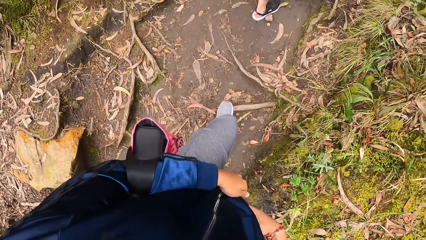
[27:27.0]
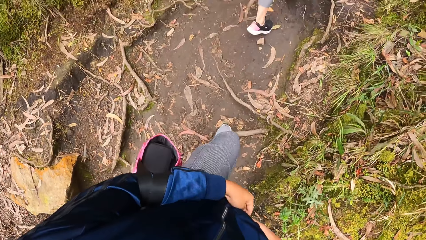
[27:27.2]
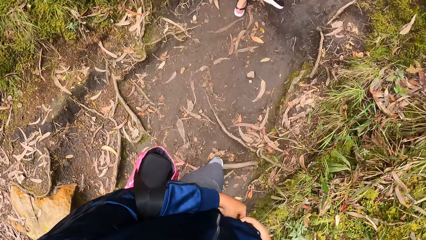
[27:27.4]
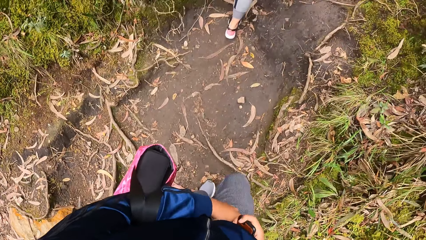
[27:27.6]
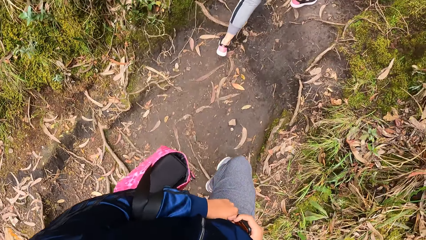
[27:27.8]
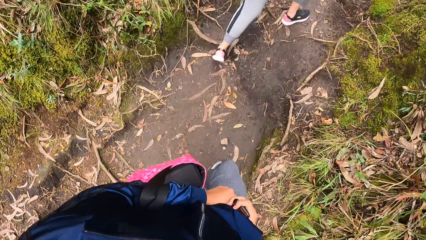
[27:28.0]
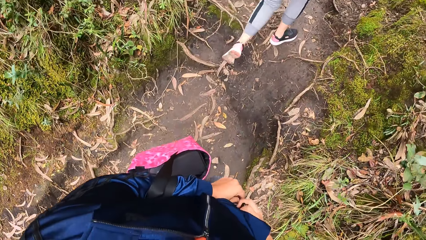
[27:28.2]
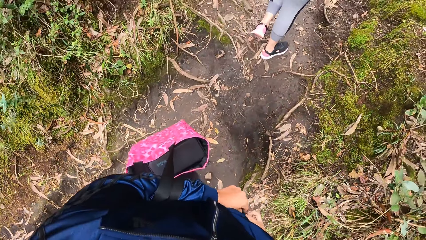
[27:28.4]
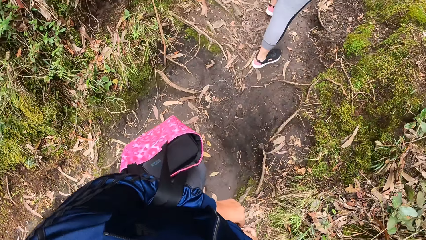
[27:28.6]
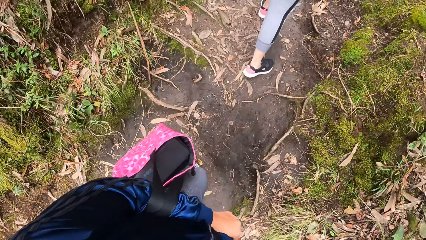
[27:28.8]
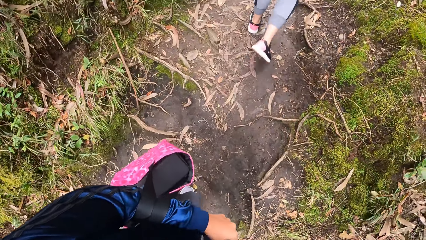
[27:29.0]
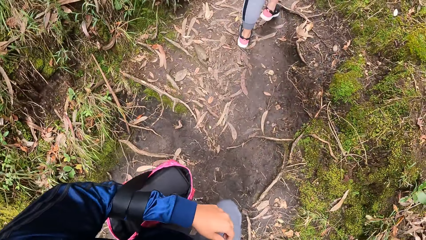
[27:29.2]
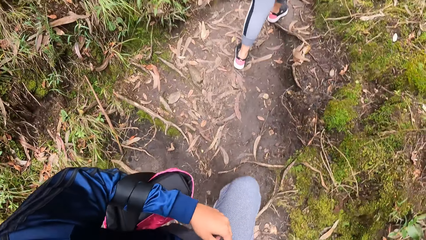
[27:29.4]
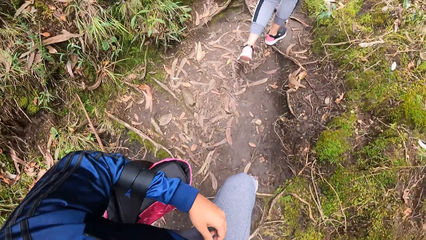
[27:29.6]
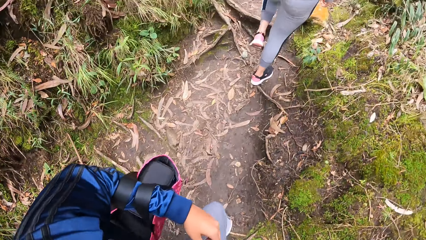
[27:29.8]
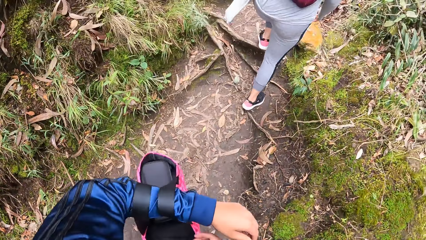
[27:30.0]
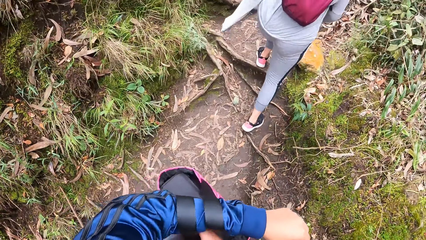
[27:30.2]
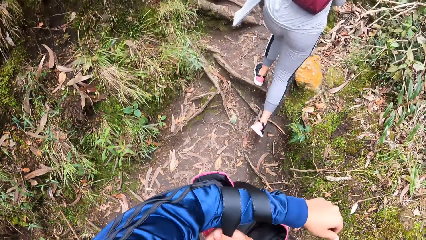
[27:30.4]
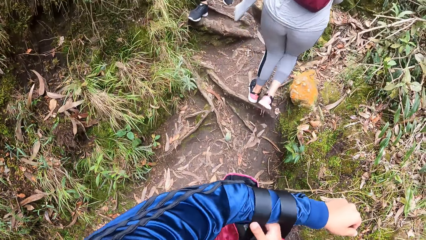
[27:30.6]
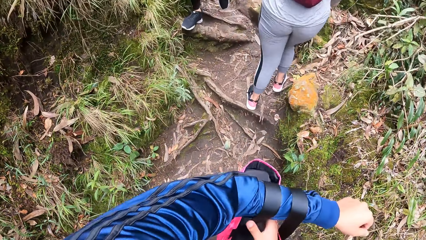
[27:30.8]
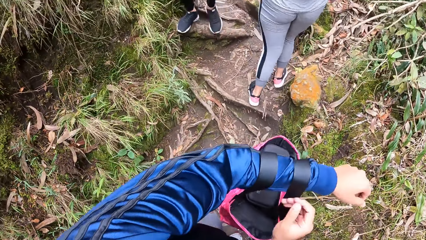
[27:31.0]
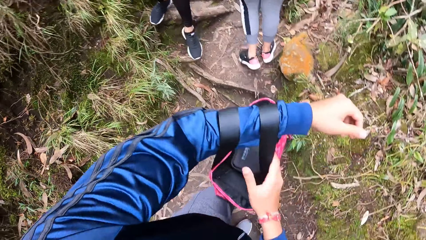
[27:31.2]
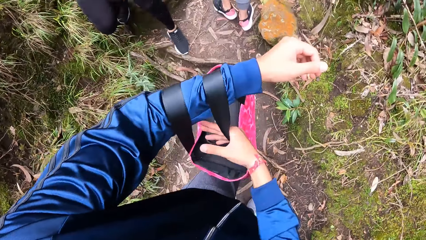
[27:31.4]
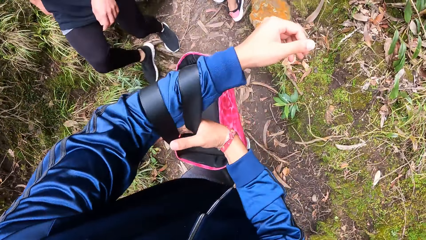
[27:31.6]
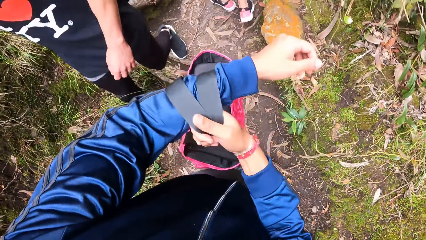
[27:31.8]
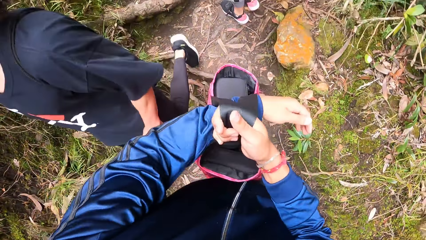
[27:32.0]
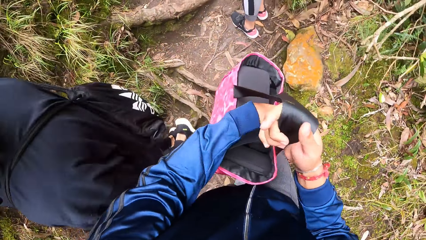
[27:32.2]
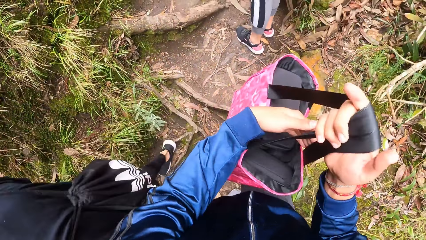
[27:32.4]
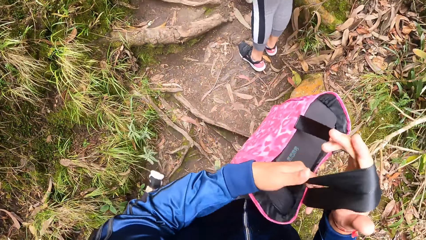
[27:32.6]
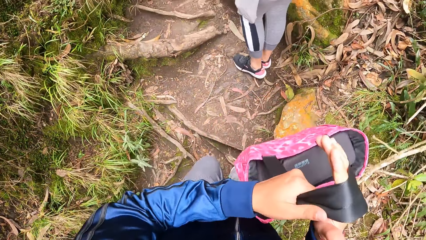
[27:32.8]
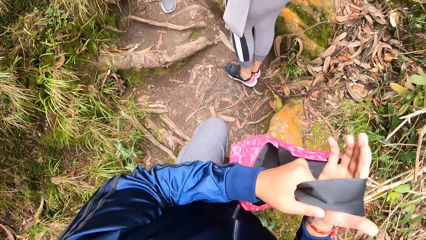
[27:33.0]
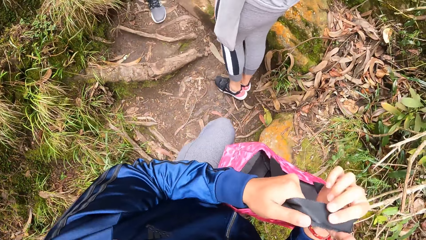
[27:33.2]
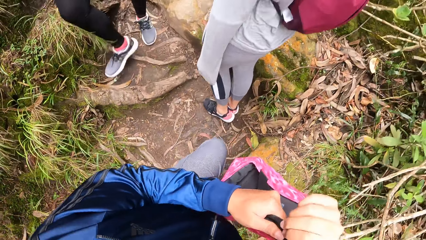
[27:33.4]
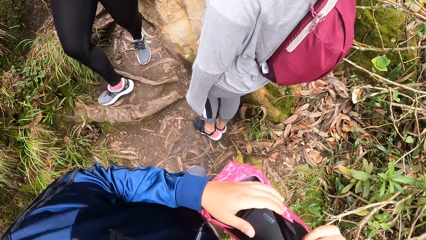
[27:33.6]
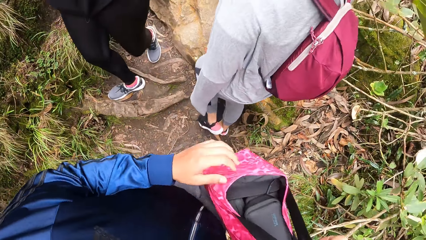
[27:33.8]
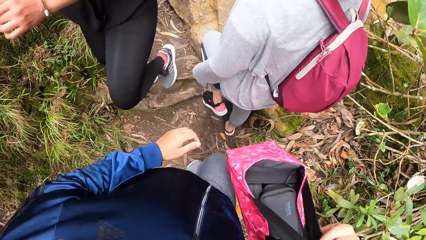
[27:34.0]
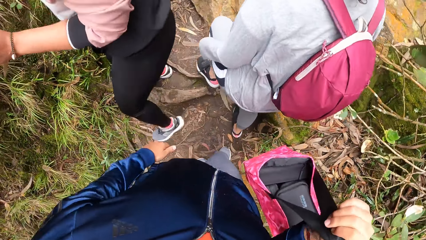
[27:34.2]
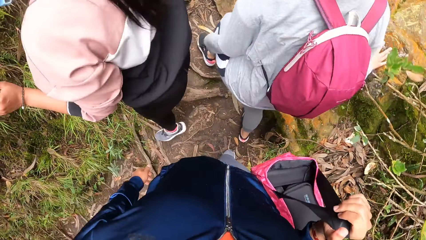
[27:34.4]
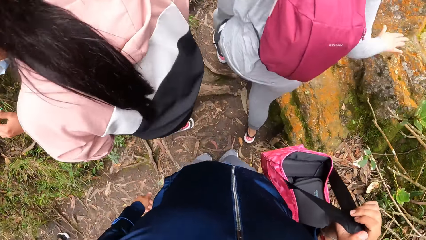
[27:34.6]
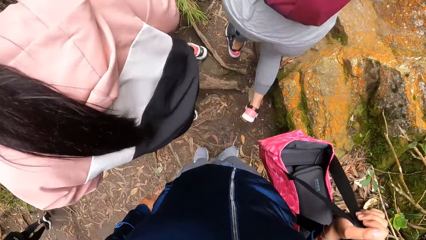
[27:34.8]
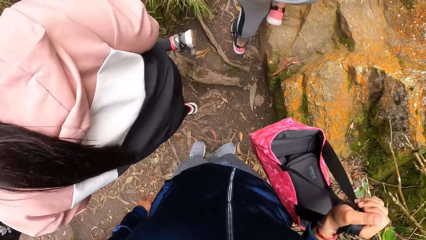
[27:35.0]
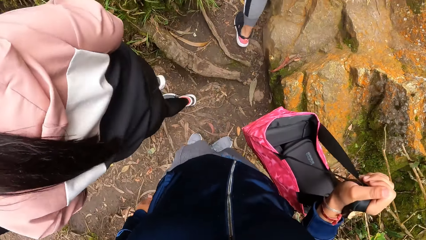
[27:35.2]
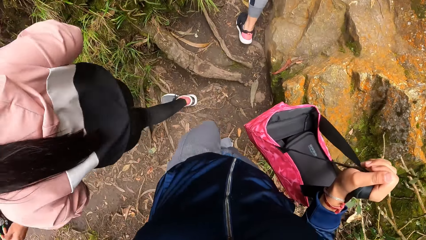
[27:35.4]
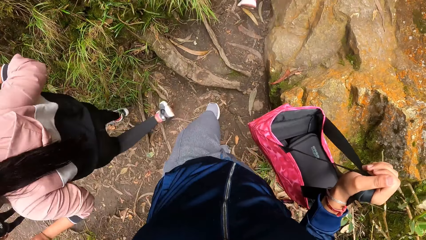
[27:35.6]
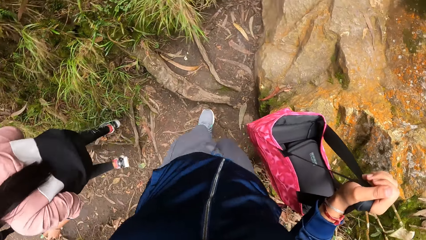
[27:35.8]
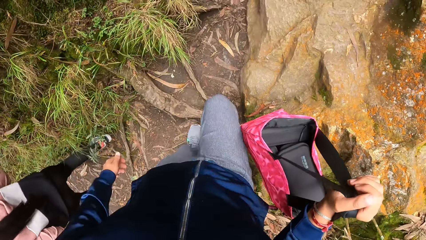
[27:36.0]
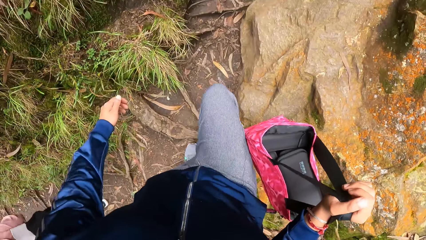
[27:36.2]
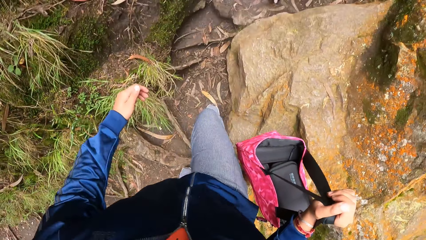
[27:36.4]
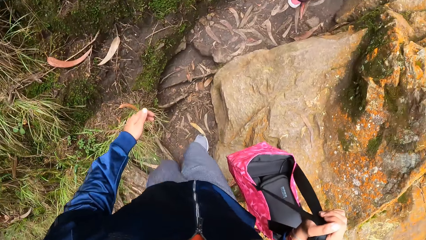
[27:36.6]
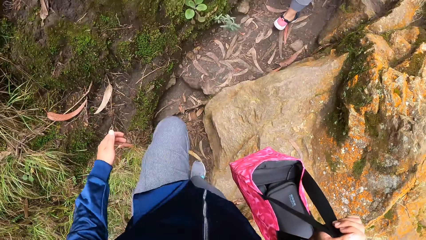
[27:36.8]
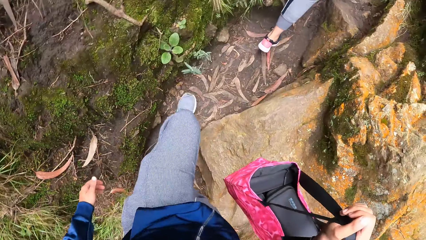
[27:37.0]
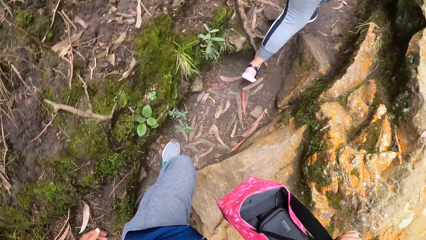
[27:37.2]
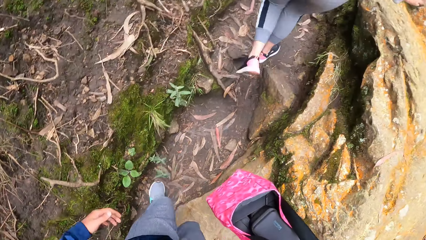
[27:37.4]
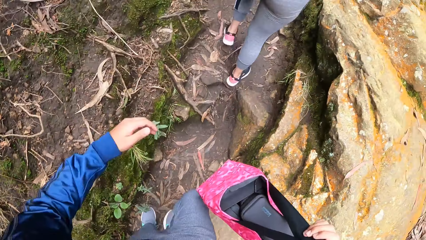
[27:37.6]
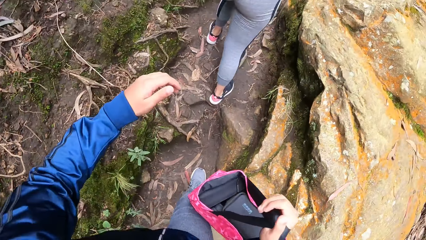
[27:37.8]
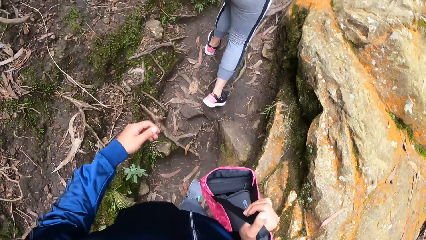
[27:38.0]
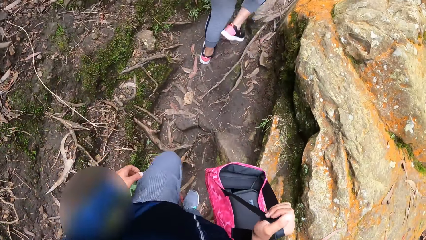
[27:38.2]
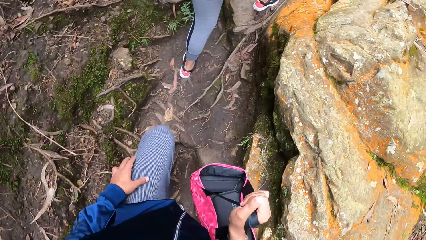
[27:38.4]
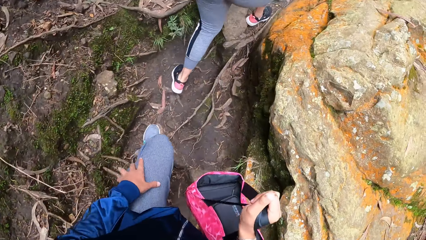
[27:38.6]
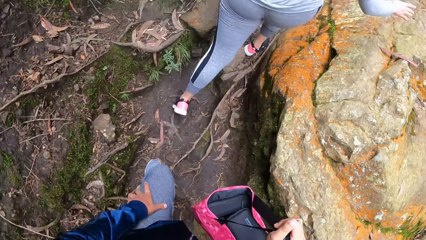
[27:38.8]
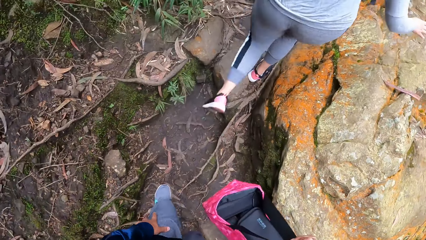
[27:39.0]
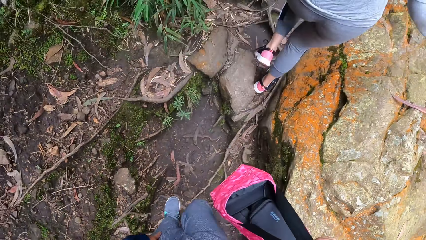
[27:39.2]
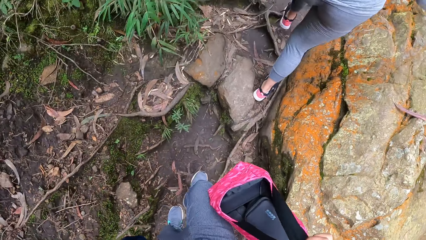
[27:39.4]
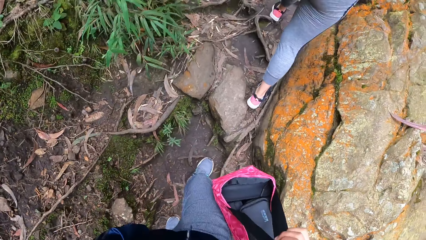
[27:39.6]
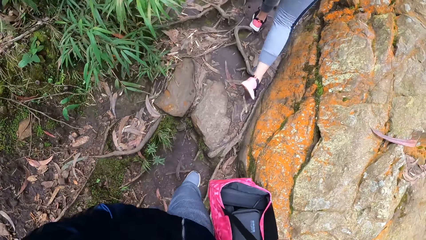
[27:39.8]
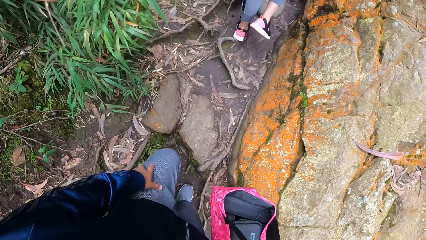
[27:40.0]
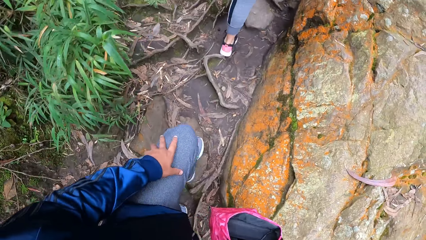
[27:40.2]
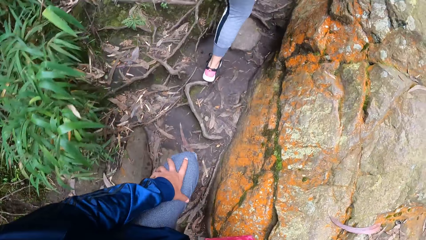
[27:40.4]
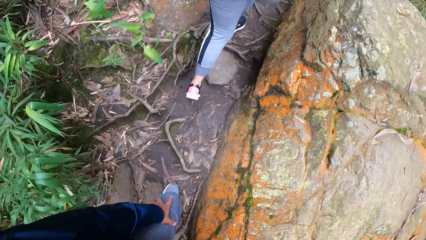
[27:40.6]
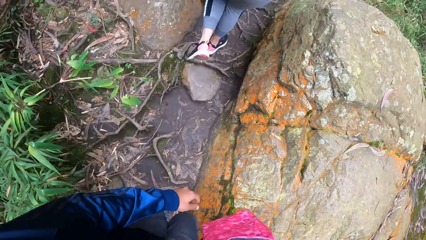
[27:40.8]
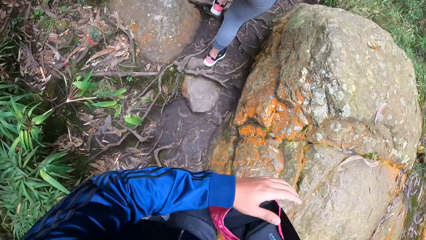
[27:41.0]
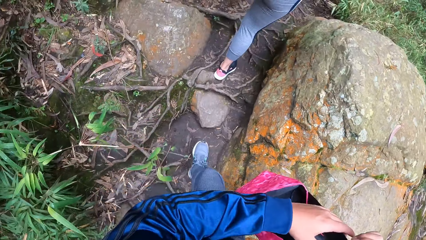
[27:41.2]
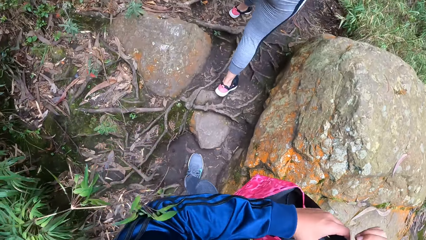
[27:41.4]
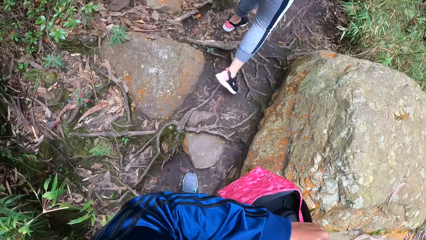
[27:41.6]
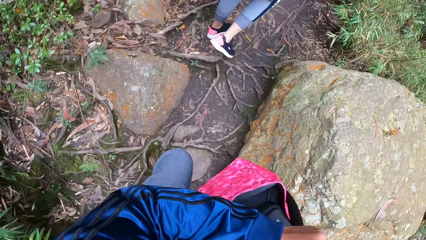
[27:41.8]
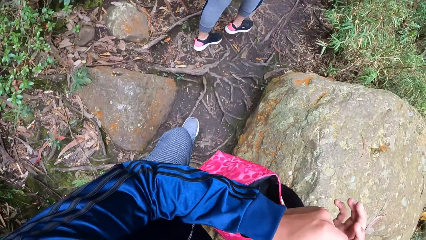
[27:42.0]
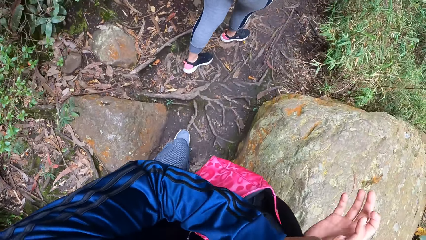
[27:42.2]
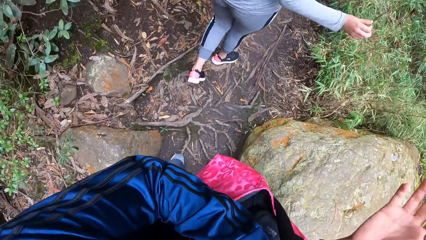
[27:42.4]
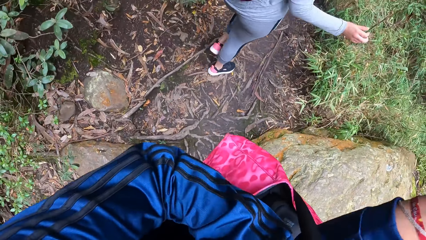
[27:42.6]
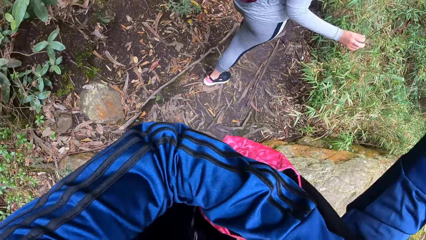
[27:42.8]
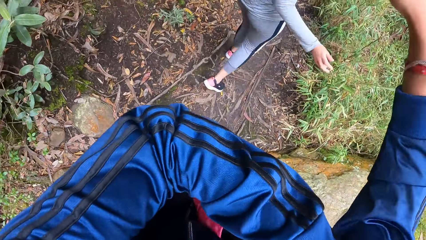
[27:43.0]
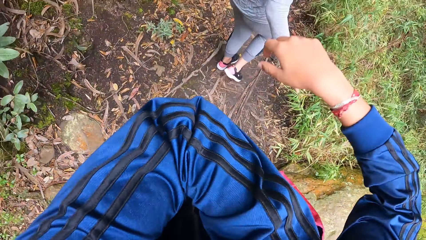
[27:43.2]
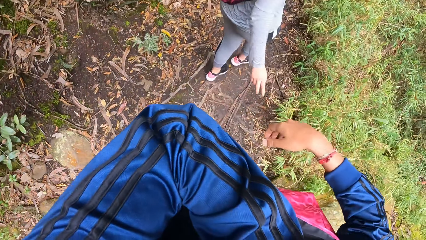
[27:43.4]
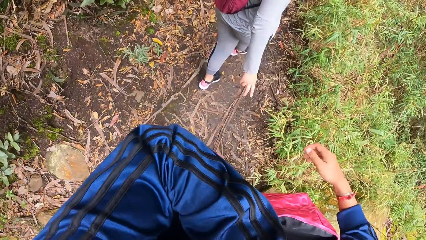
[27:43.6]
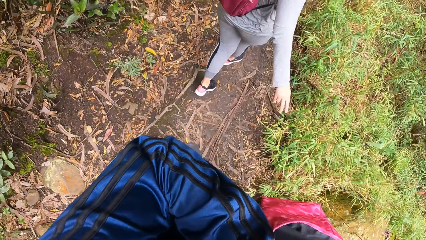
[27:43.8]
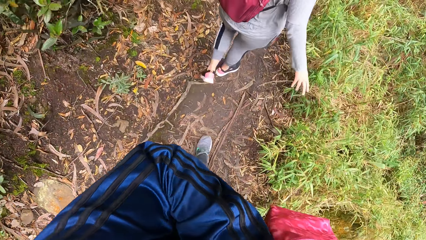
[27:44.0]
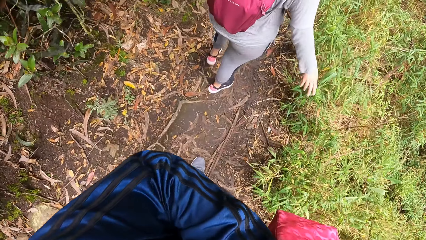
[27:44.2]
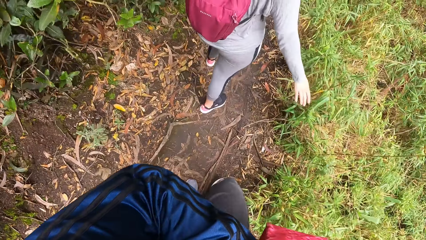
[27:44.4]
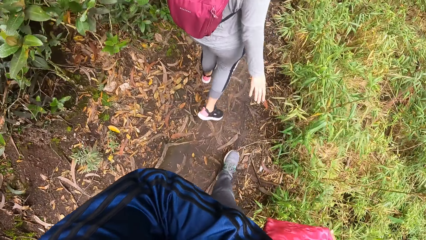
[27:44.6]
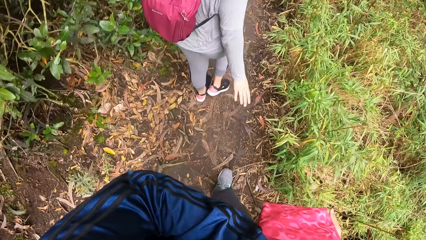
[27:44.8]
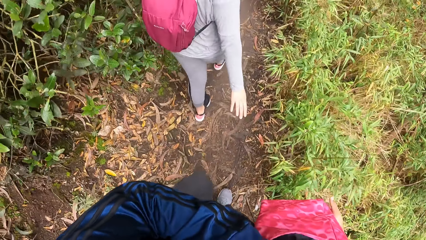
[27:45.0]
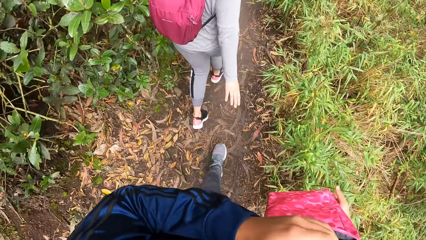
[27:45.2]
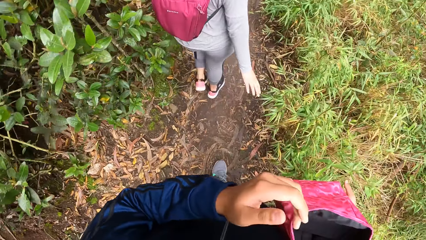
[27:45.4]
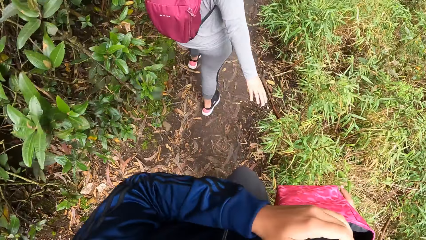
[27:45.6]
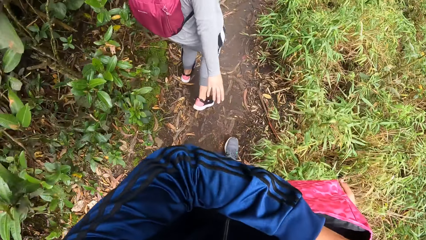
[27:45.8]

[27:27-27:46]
The camera wearer does something with both hands. She takes the bag from her left hand with her right hand. A man walks past the camera wearer. She holds the bag with the right hand. A woman walks past another woman. The first woman walks past the camera wearer. The camera wearer and a woman walk in a path. She touches the knee with the left hand while walking. She places her left hand on the bag in her right hand. She holds the bag with both hands. She adjusts the bag on her right hand with her left hand. She hangs the bag on the right hand. The camera wearer and the woman walk in a path.
